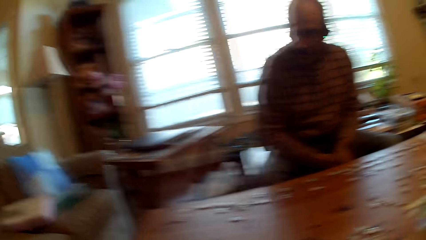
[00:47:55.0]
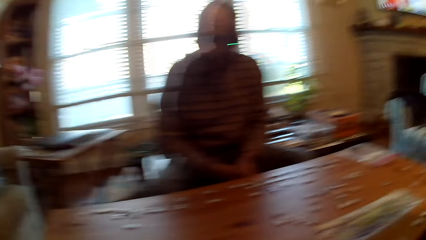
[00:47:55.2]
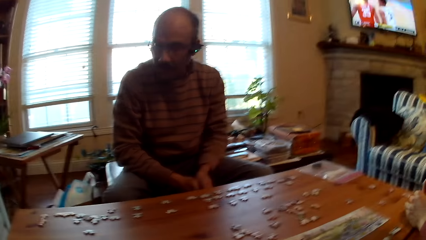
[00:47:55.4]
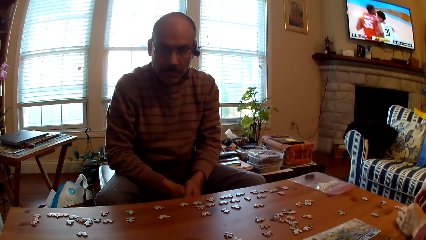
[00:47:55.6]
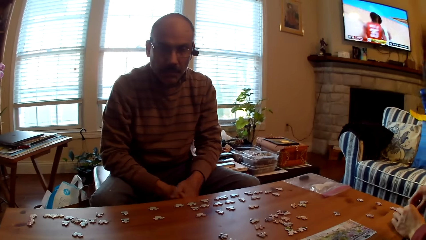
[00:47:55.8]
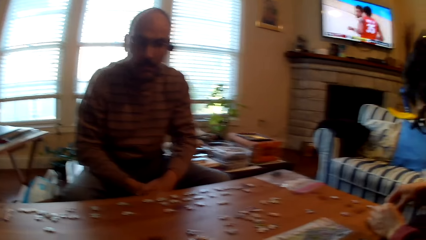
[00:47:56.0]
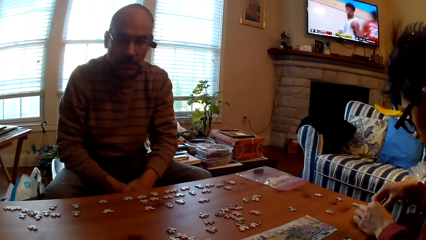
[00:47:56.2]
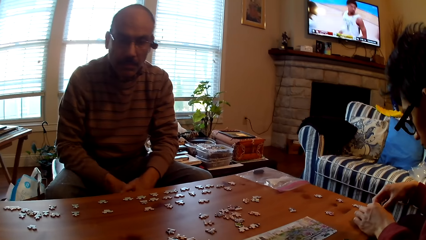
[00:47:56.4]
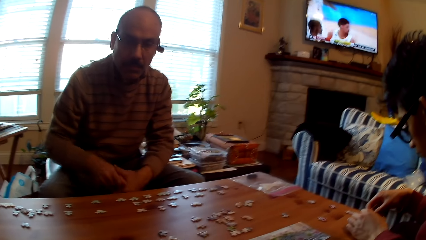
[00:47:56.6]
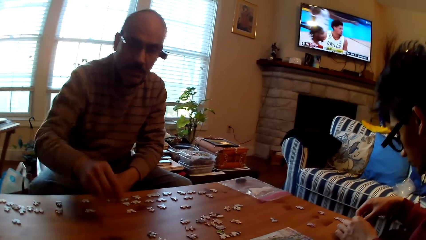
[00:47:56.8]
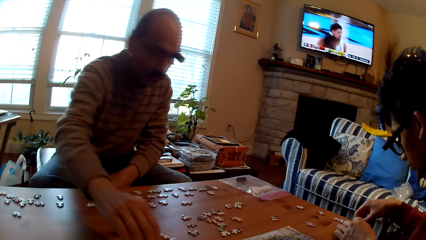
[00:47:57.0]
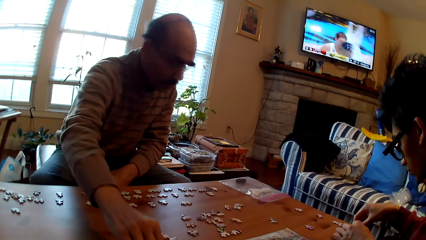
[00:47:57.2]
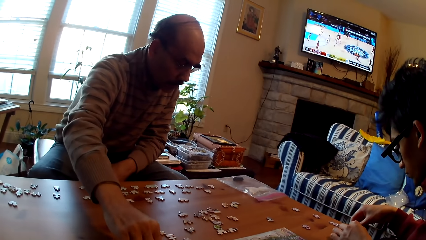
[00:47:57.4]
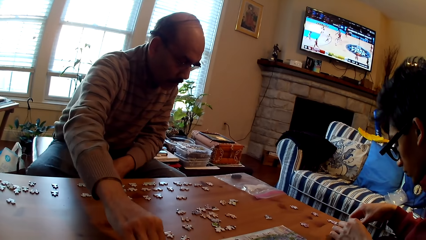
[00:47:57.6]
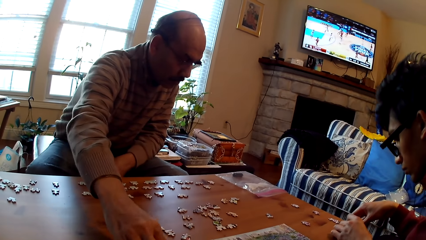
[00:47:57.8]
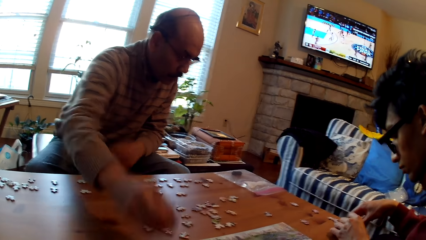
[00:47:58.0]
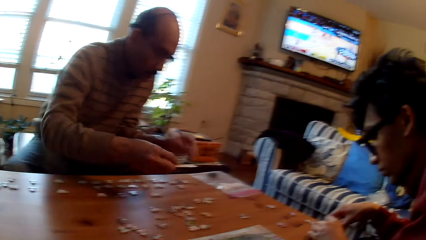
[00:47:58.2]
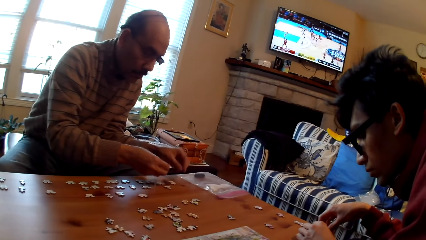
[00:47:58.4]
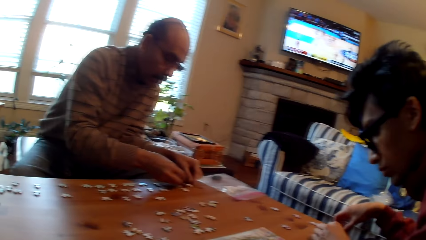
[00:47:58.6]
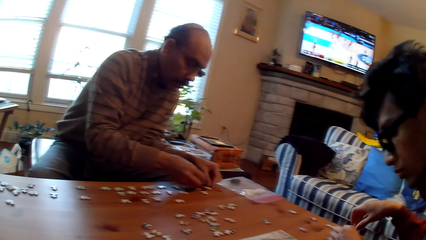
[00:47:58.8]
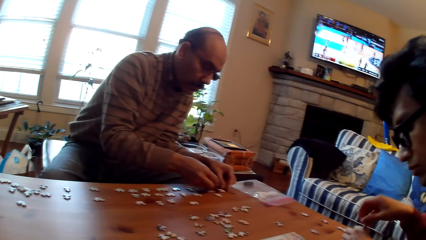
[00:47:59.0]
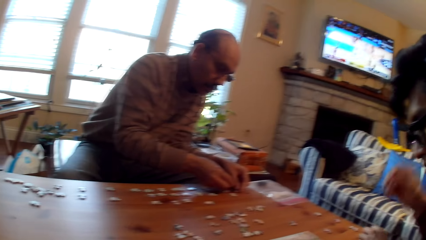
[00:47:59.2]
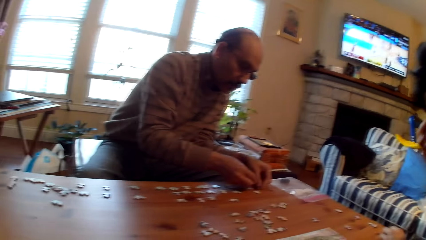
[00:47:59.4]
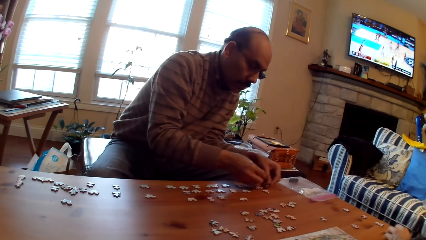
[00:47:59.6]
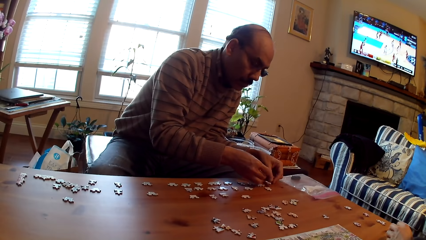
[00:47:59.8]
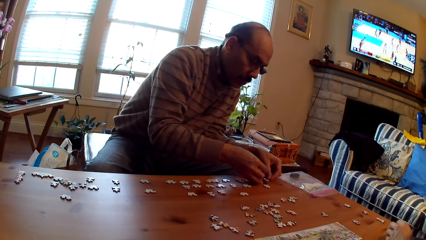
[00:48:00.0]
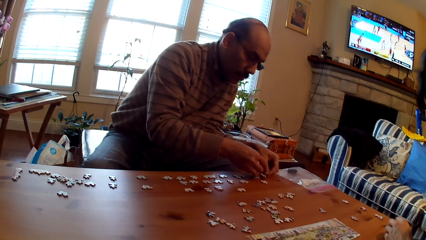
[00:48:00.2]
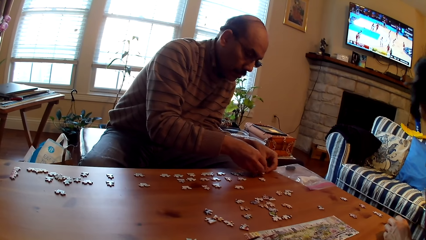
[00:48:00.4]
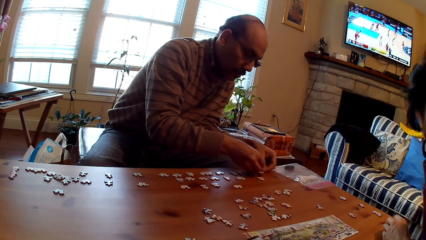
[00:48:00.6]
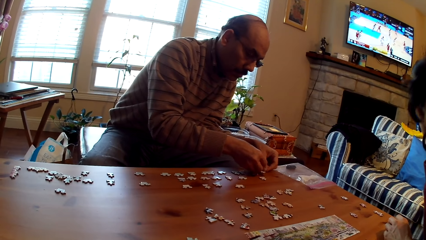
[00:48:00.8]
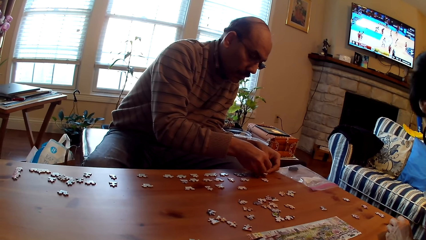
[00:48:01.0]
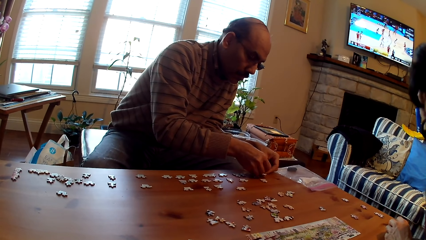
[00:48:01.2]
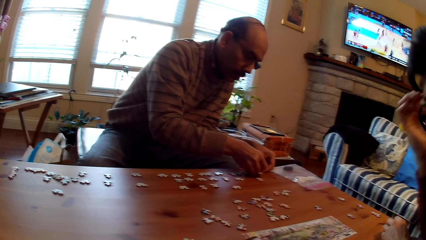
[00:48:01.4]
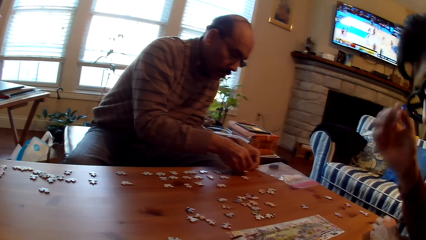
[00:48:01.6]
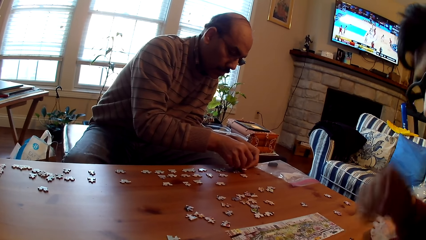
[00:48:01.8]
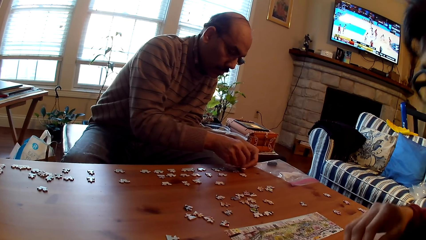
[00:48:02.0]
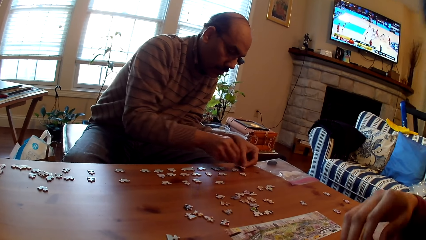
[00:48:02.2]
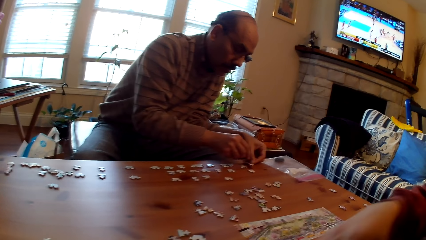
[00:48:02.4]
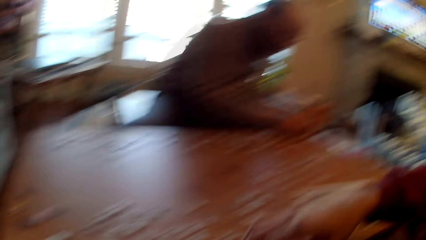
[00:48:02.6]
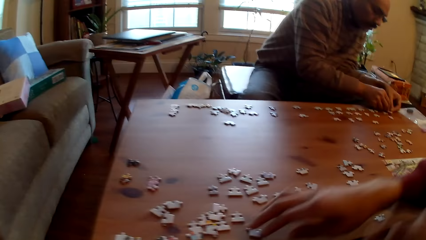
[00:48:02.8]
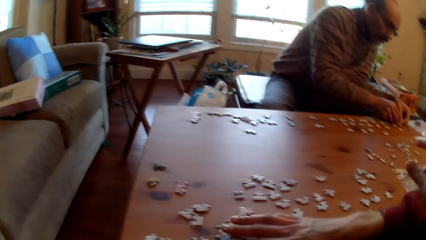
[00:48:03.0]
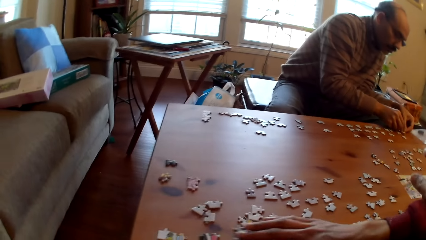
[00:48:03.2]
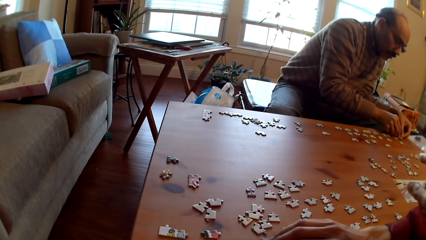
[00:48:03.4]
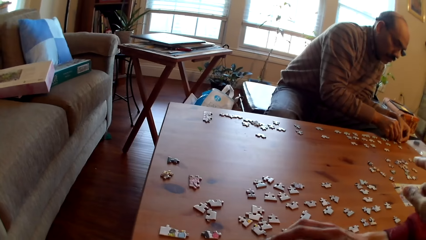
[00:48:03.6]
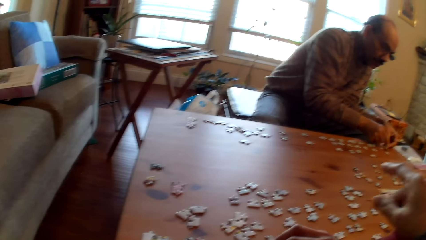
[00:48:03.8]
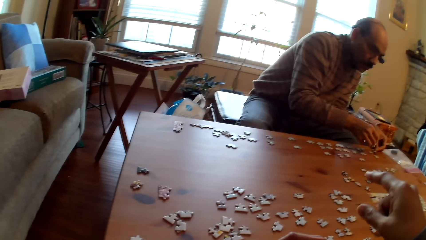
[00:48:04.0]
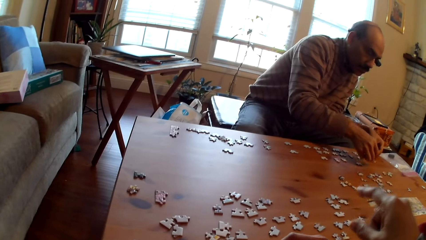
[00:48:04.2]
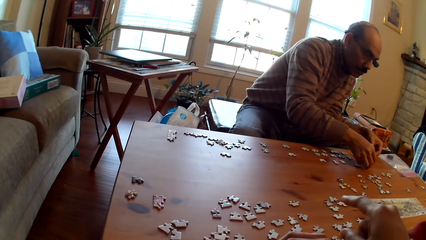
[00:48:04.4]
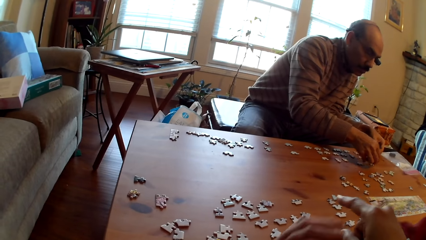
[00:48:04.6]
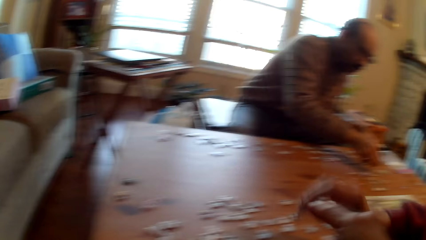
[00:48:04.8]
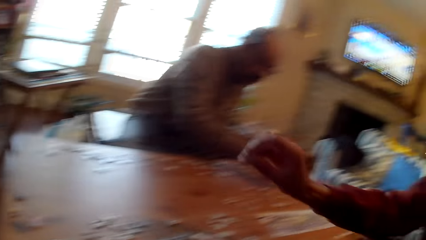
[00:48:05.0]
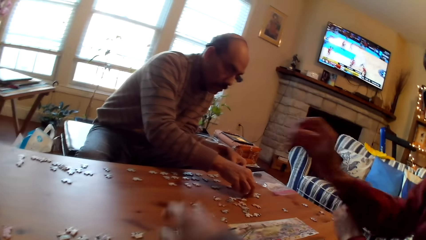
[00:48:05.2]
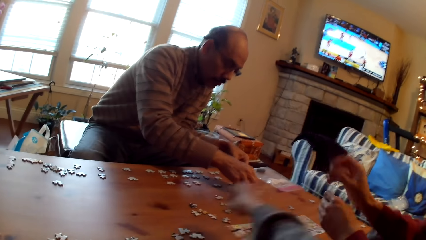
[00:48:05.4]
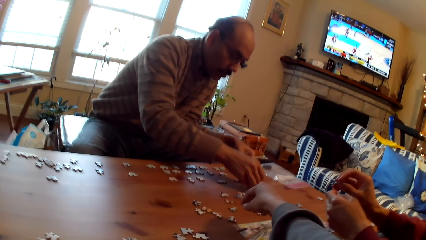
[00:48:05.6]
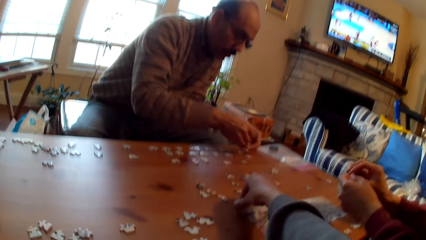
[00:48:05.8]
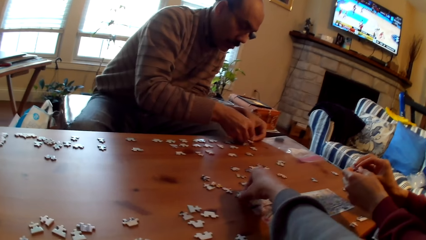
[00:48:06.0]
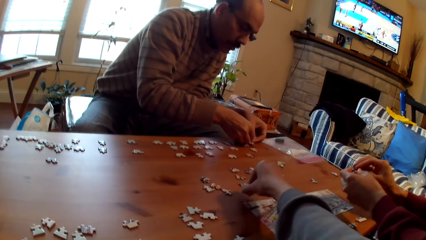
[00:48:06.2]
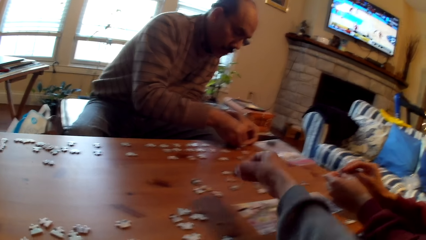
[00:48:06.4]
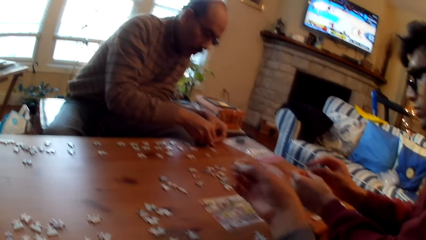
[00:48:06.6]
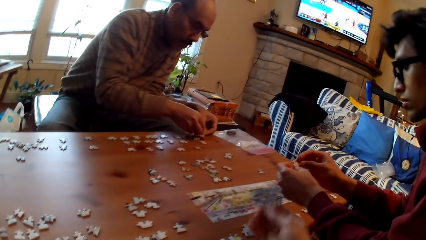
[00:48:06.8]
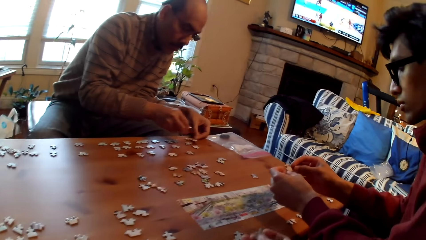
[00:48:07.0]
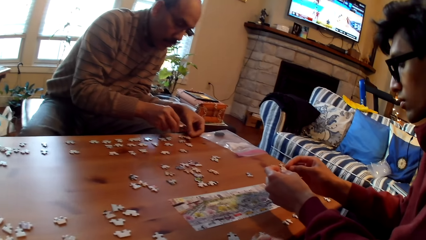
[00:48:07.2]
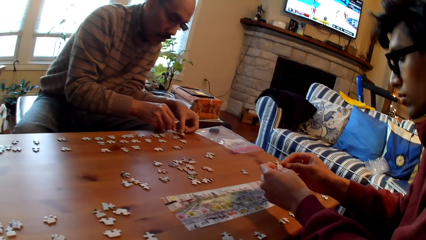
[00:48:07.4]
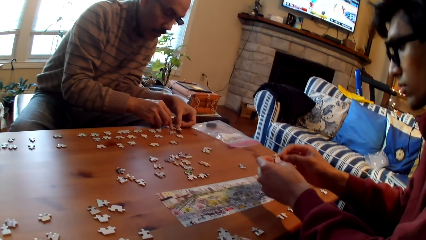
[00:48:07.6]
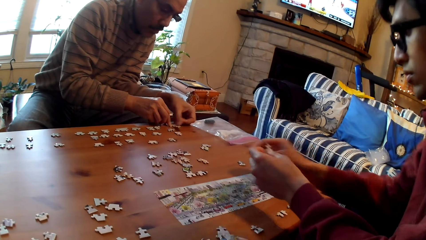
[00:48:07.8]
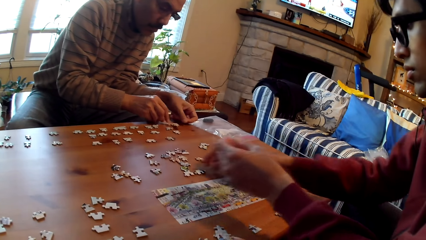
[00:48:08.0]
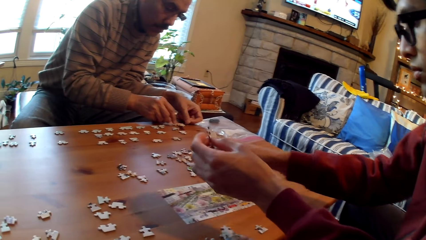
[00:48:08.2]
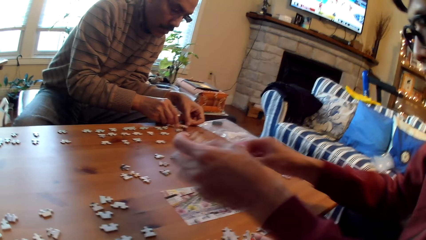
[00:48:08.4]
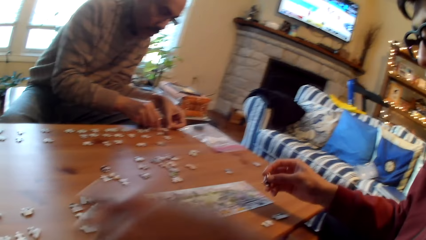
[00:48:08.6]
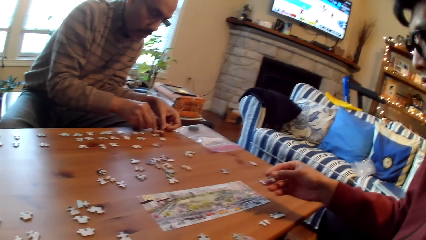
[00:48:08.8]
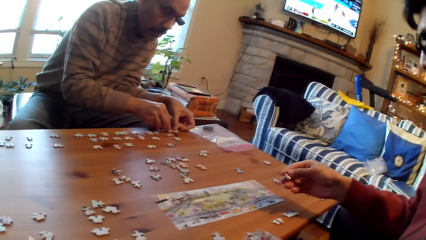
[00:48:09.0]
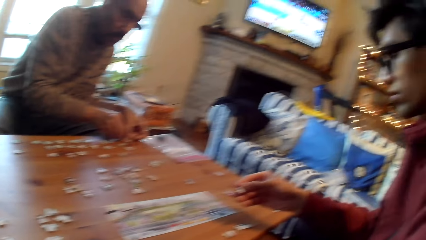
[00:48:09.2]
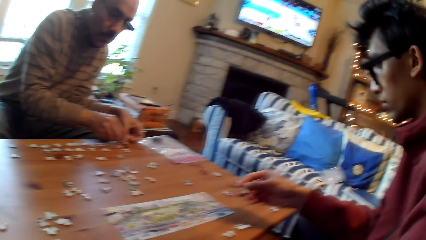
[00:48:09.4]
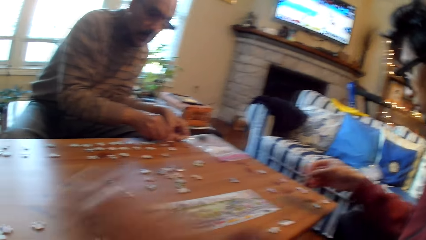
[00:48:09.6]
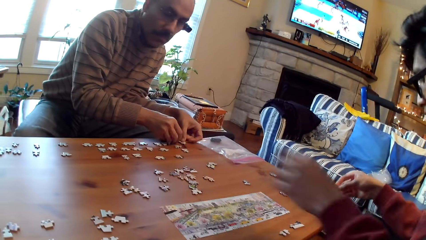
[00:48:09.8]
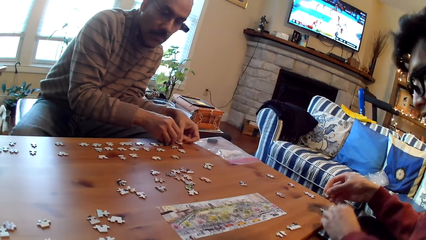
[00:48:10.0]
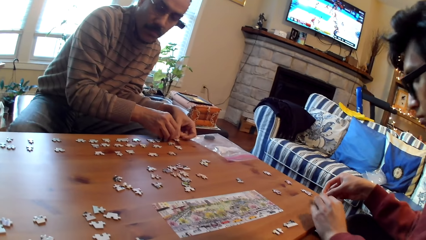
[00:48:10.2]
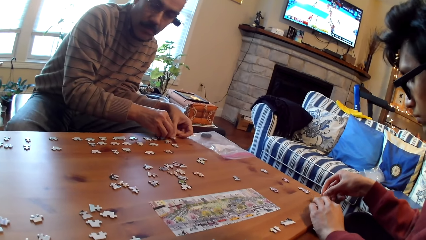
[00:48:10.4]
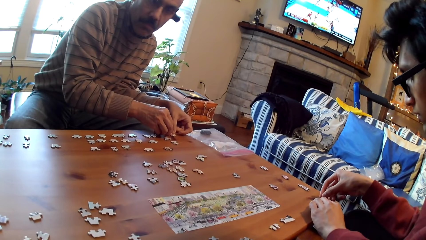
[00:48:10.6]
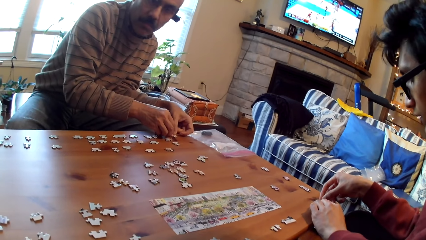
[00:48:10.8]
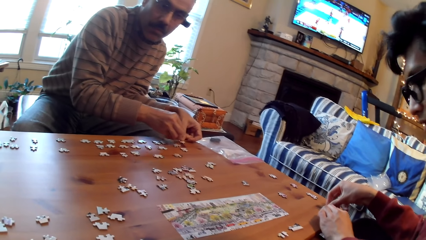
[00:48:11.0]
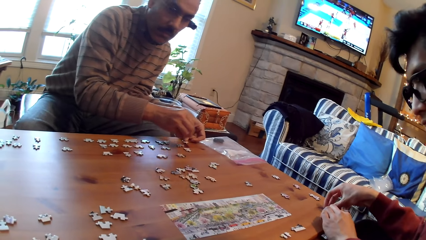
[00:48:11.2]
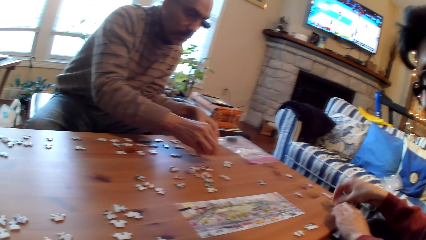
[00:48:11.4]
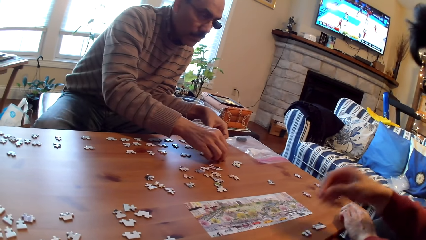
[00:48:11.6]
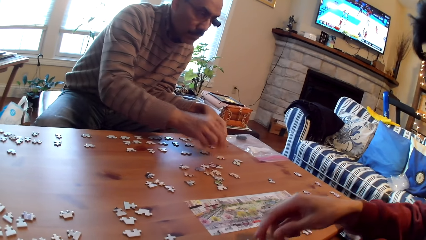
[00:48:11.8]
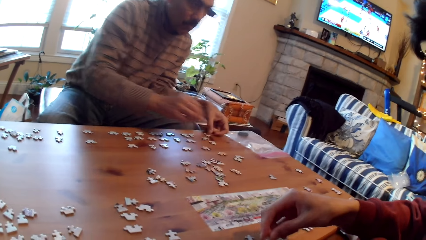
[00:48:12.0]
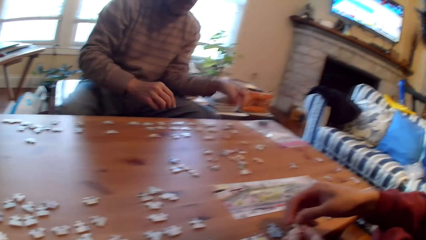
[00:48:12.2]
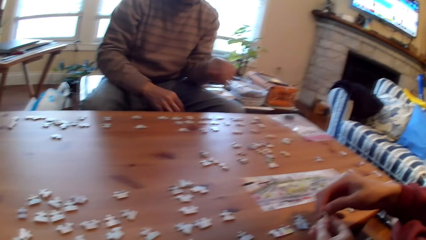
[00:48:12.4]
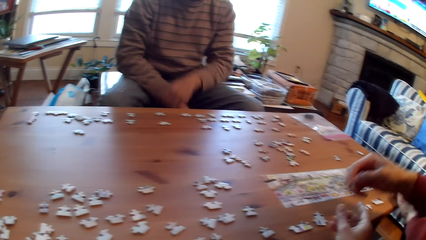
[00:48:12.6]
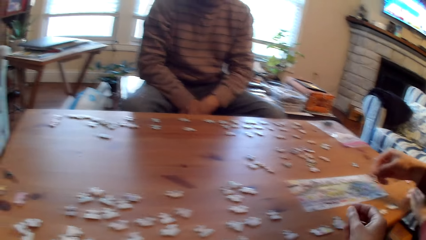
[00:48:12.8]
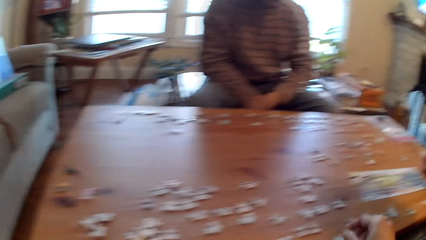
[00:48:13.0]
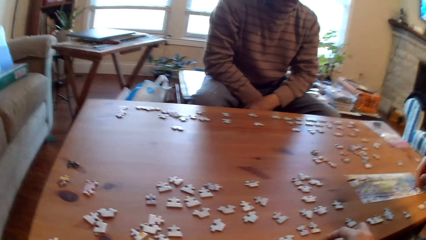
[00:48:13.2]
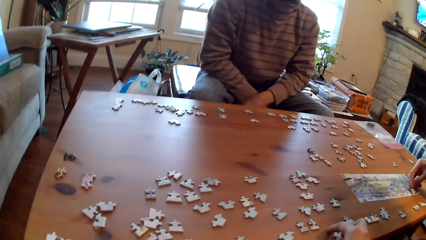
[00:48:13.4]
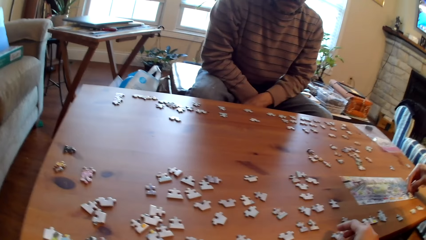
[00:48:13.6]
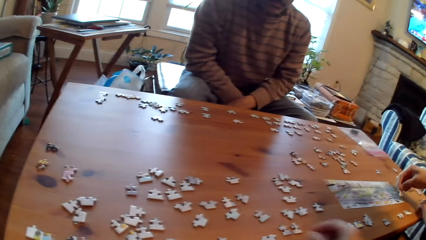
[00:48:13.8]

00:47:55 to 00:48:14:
A person moves the puzzle pieces on the table. A man picks up a card. The camera wearer stares at the puzzle pieces on the table. The man fixes cards on the table. Another person moves the puzzle pieces on the table. Another man picks up a card. The camera wearer moves the puzzle pieces on the table. They pick up a card. They stare at the puzzle pieces on the table. The other man picks up a card.
